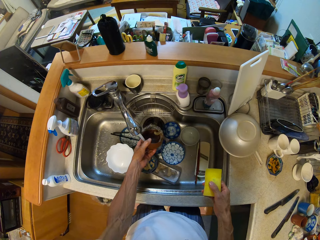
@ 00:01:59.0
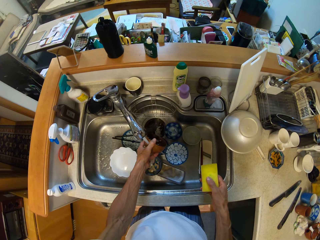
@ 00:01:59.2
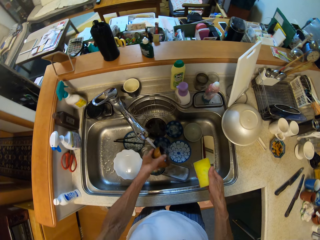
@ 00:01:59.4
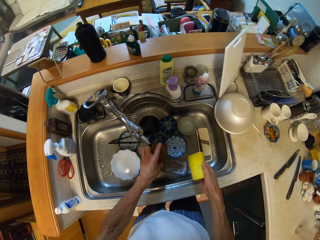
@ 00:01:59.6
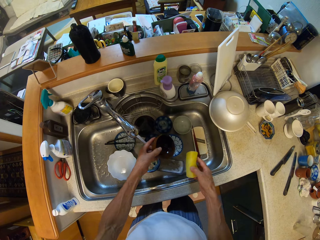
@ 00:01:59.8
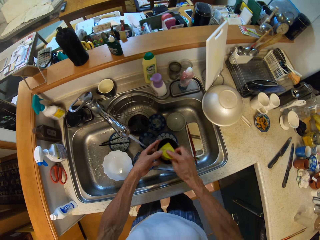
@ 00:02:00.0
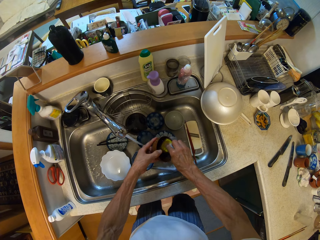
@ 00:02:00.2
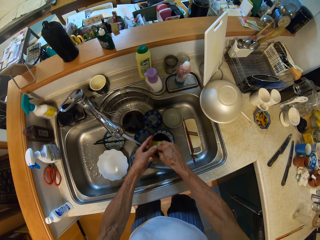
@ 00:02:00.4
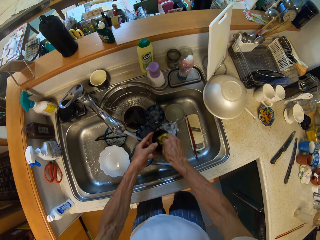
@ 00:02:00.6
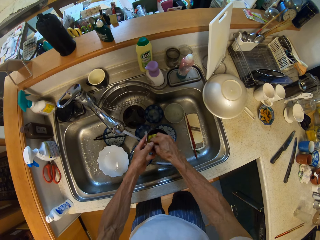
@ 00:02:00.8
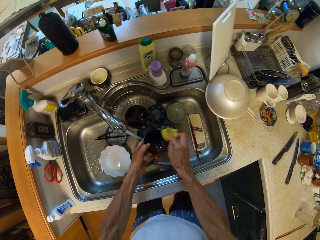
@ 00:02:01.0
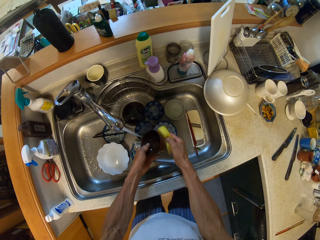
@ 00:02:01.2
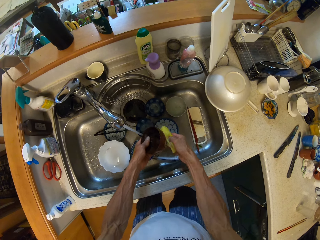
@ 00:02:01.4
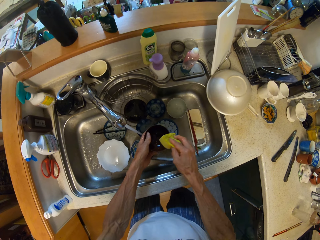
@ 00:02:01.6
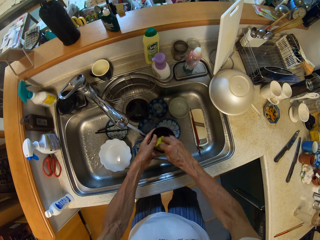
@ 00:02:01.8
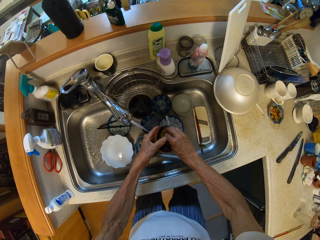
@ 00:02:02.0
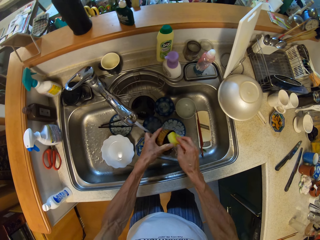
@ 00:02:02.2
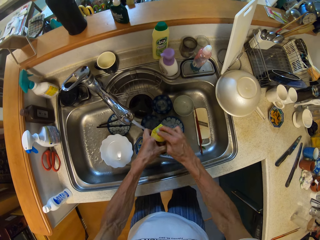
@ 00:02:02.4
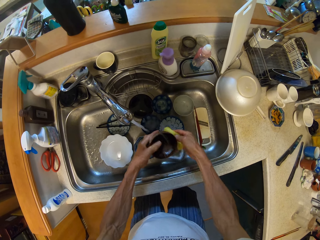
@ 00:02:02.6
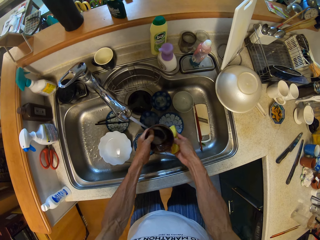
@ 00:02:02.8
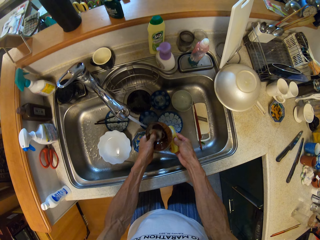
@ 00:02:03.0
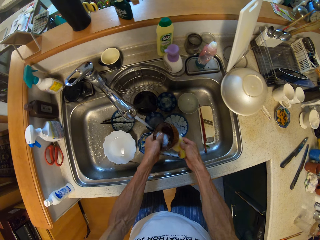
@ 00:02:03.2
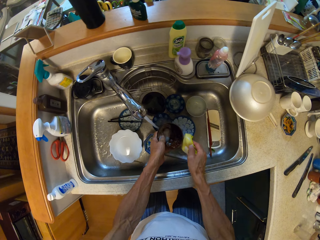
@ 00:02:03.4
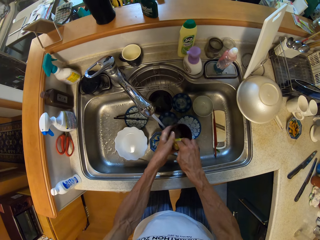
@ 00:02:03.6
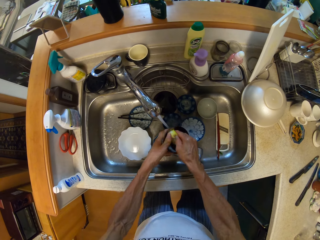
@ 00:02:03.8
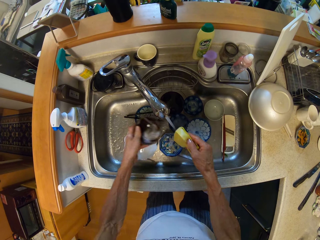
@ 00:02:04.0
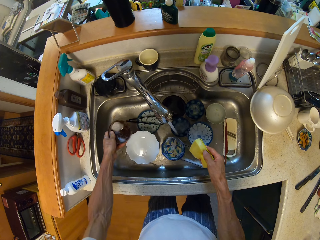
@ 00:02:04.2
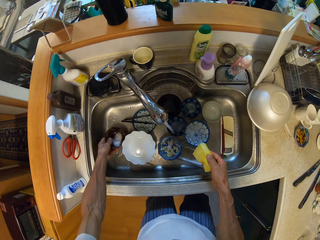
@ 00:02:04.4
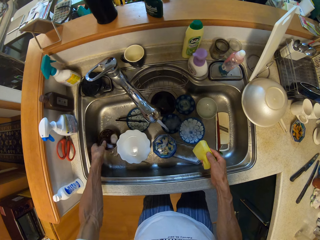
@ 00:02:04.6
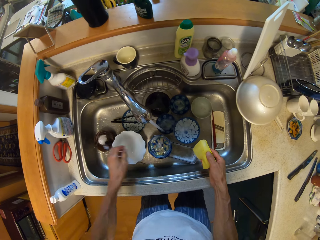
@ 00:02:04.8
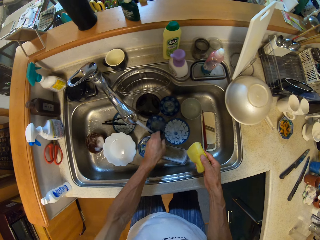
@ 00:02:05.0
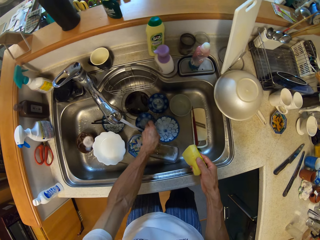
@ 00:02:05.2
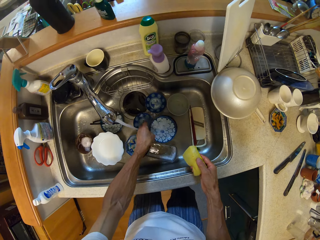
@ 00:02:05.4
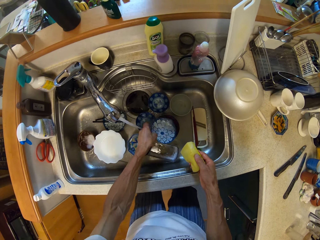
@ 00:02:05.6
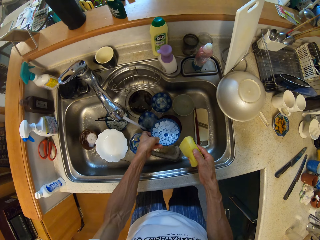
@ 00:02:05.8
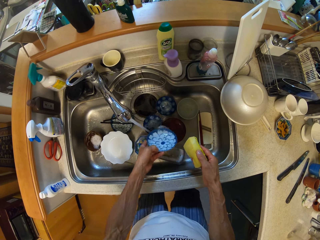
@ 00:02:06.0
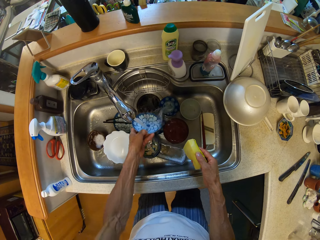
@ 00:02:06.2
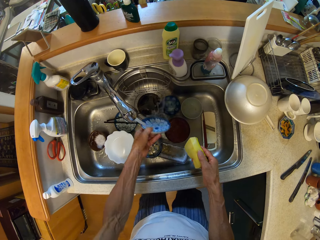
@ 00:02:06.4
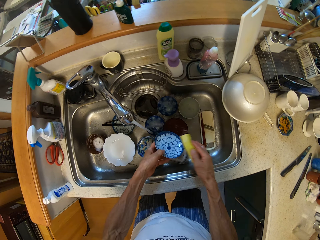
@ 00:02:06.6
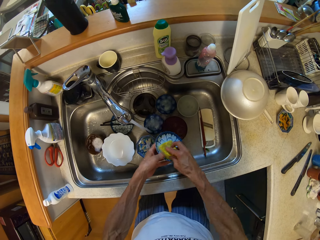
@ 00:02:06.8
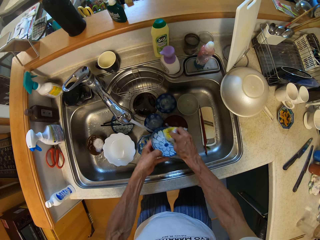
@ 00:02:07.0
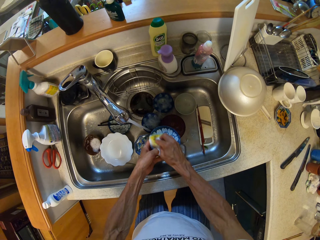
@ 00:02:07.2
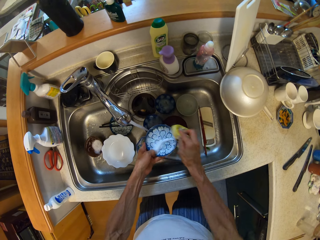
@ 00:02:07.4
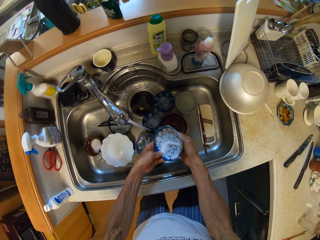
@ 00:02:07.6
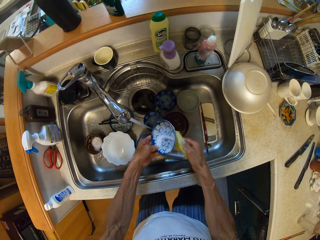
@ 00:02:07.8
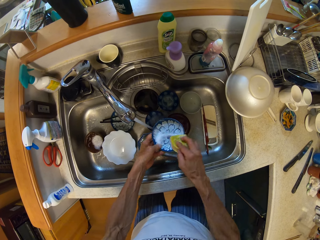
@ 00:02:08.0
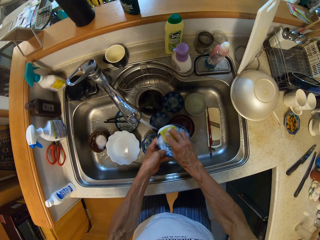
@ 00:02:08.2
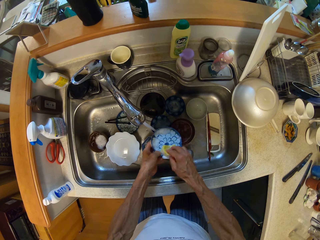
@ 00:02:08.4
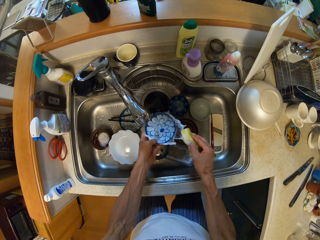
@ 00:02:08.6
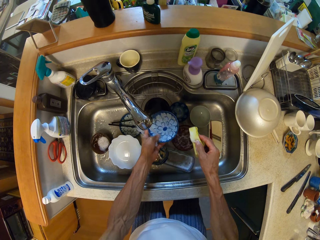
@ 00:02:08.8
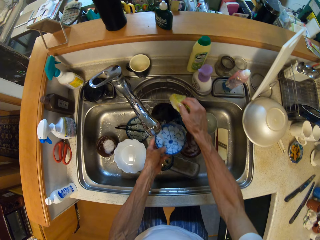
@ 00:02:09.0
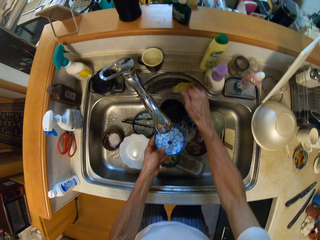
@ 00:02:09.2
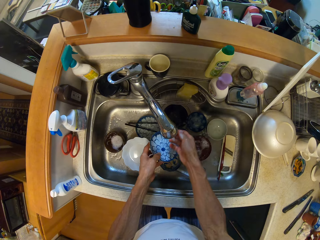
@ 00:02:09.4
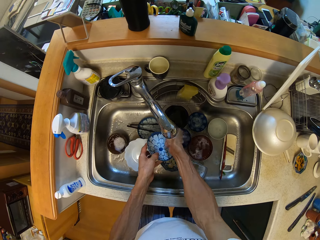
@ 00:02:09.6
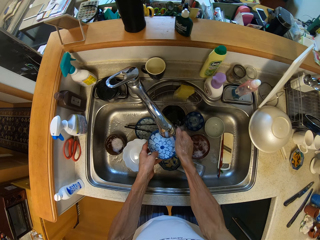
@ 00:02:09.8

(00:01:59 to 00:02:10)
The camera wearer washes the plate with both hands. They drop the plate in the sink with the left hand. They pick up the plate in the sink with the left hand. They wash the plates. They drop the washing sponge on the sink with the right hand.

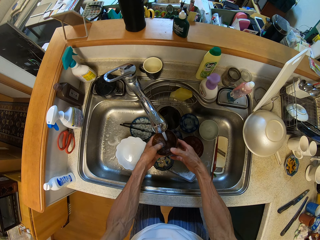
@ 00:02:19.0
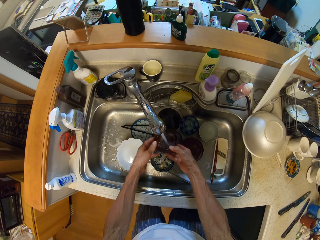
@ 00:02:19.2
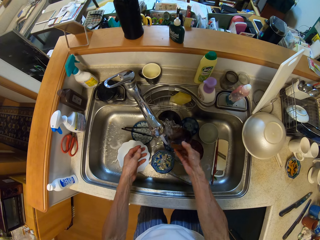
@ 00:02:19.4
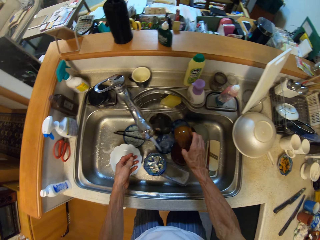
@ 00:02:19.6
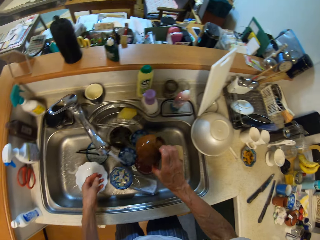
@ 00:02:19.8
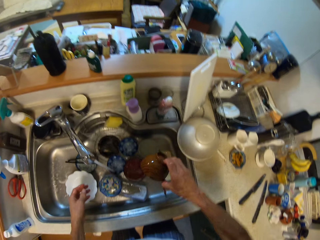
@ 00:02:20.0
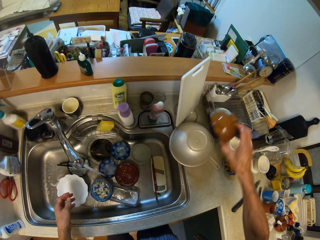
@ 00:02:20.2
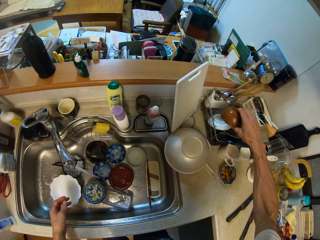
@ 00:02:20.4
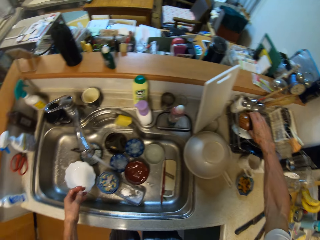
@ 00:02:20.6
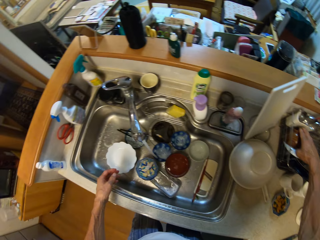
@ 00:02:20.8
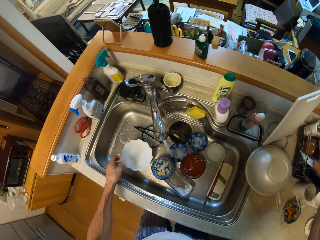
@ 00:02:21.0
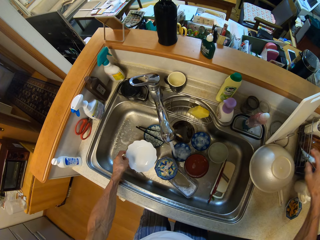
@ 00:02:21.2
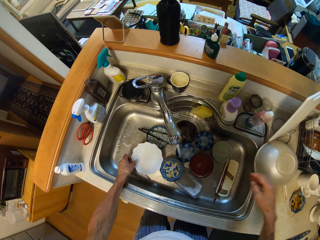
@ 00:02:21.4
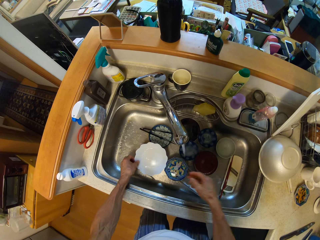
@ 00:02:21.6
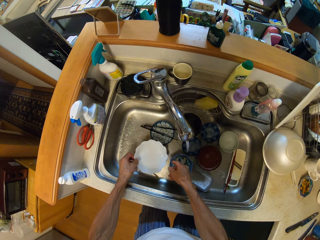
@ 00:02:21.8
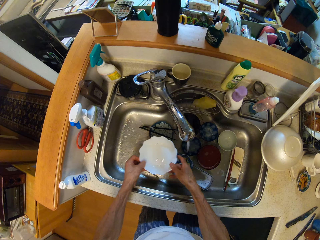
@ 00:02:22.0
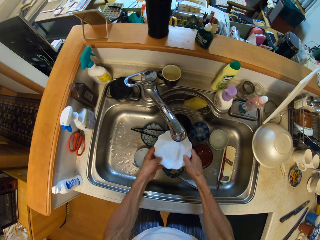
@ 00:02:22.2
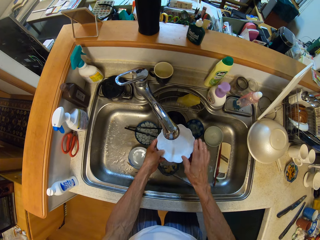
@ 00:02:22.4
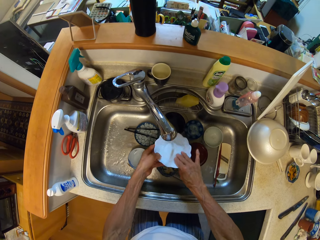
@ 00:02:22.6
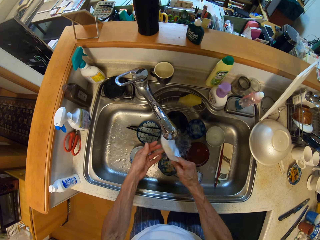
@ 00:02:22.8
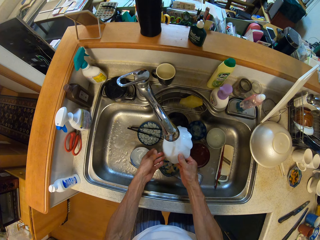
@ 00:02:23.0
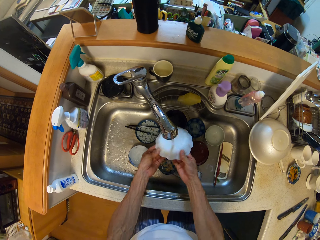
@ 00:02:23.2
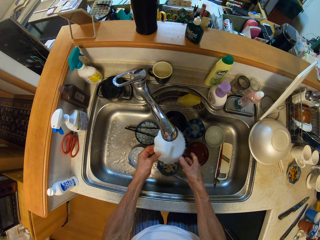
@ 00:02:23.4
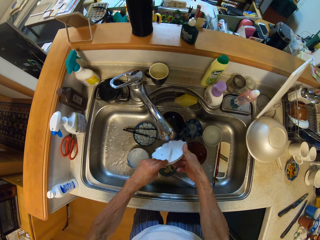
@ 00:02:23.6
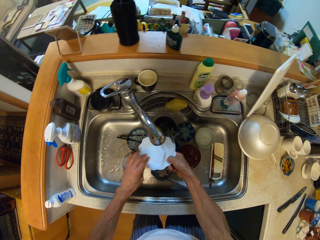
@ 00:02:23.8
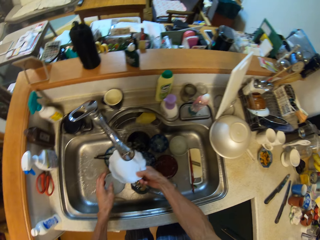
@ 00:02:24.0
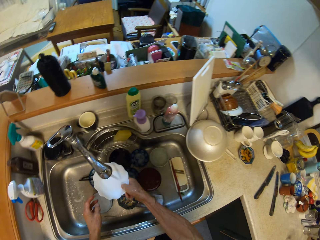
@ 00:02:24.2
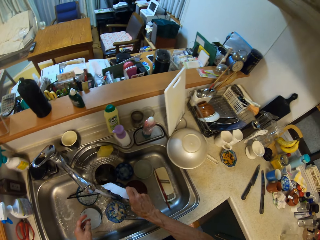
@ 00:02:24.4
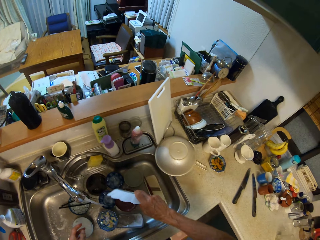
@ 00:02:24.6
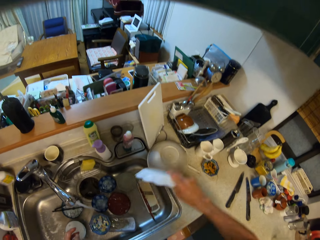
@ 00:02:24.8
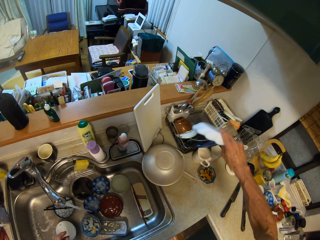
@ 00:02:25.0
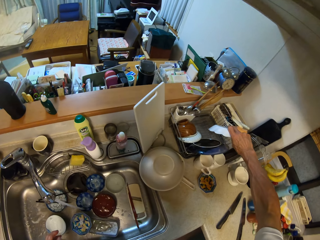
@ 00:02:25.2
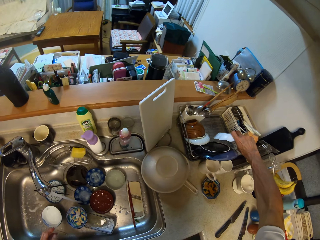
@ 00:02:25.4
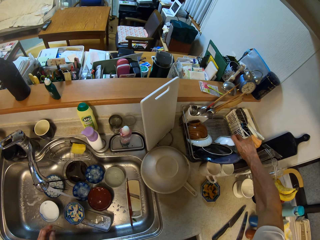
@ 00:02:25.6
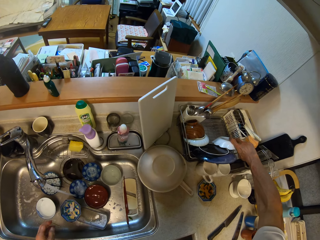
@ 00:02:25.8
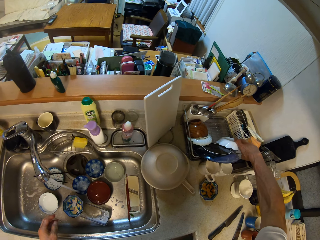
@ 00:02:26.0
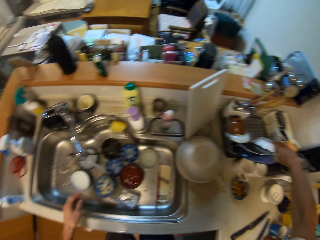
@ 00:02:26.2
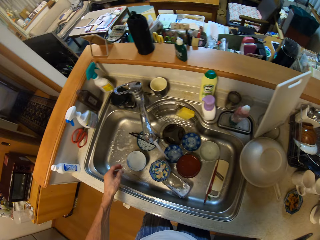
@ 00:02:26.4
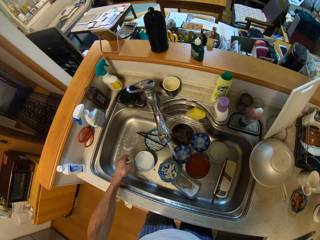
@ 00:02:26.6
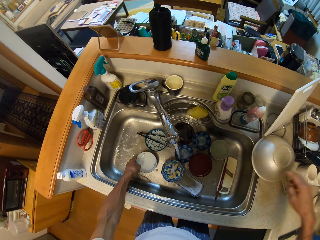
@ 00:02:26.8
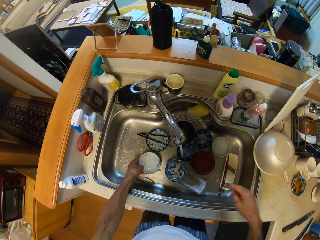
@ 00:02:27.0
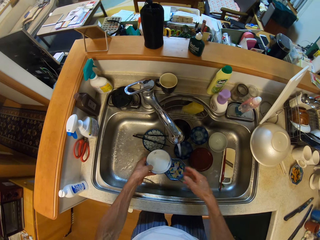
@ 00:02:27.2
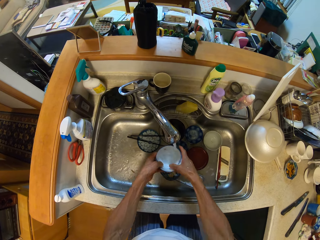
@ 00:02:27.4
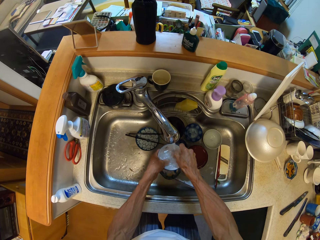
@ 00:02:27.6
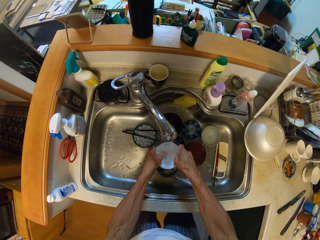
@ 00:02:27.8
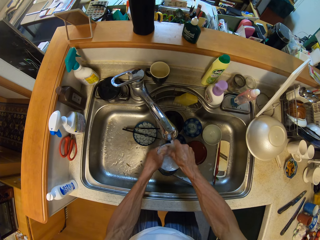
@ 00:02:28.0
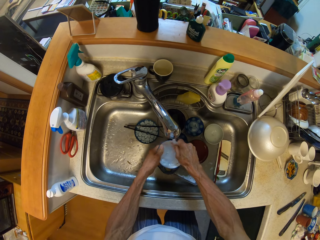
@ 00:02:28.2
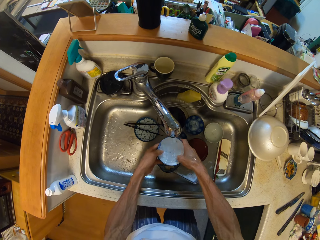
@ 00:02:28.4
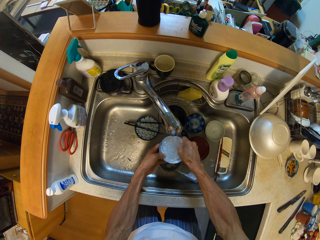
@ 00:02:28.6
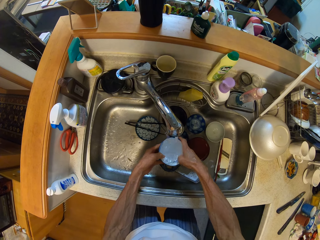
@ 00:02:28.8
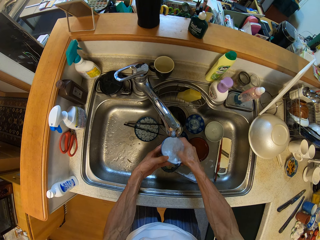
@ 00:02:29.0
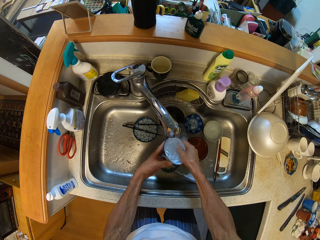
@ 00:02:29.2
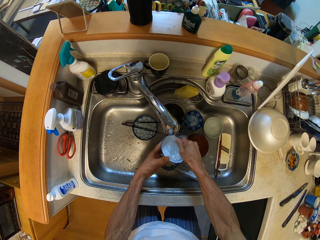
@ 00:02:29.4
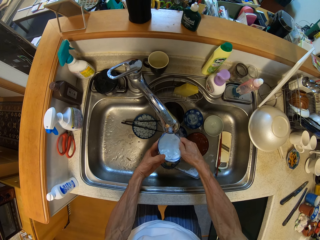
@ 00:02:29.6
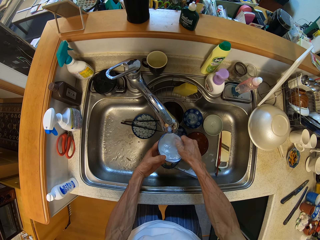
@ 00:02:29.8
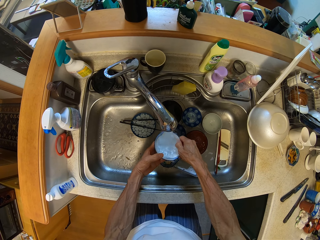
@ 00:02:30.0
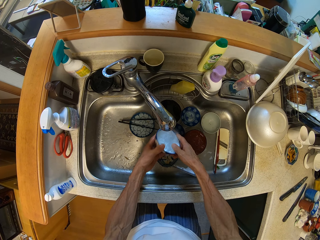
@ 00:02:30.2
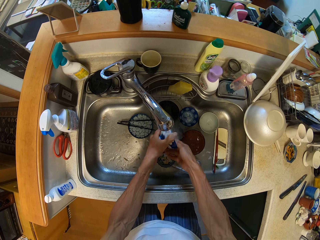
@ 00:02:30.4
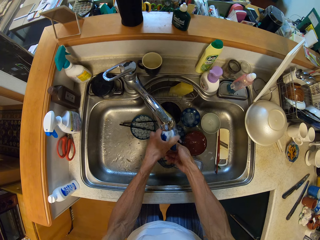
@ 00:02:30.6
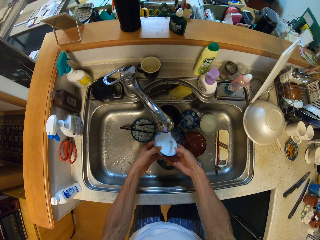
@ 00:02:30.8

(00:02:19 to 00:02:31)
The camera wearer puts the plates down. They pick up the plate. They wash the plate. They put the plate down. They pick up the plate. They wash the plate.
